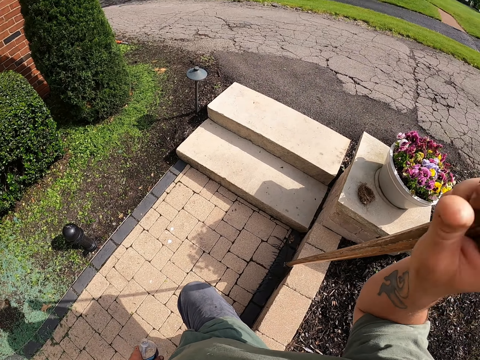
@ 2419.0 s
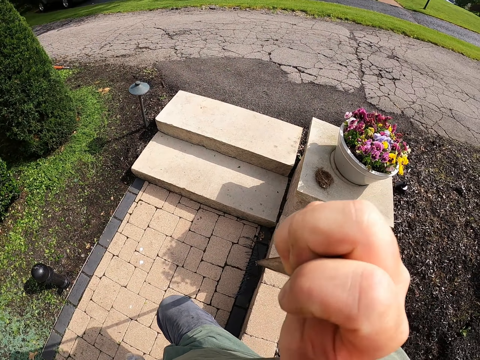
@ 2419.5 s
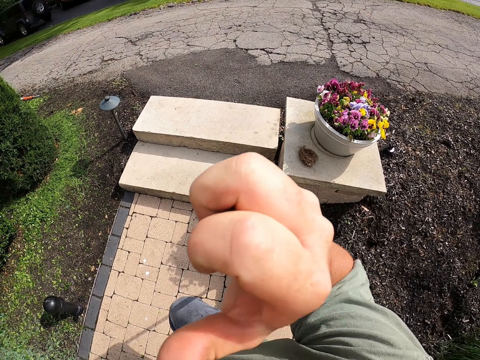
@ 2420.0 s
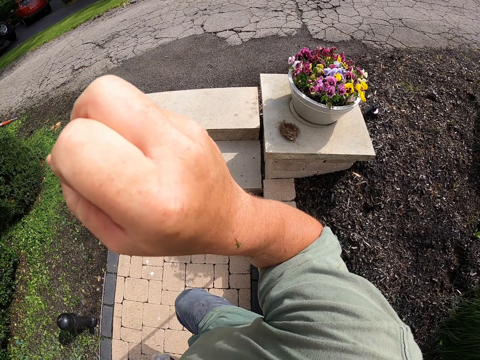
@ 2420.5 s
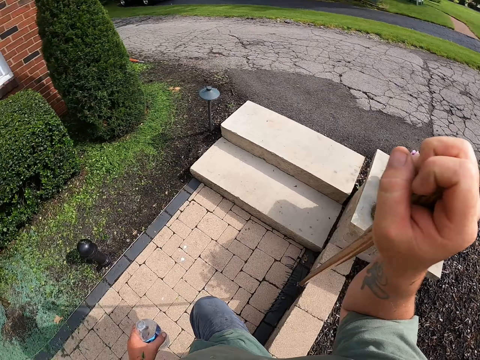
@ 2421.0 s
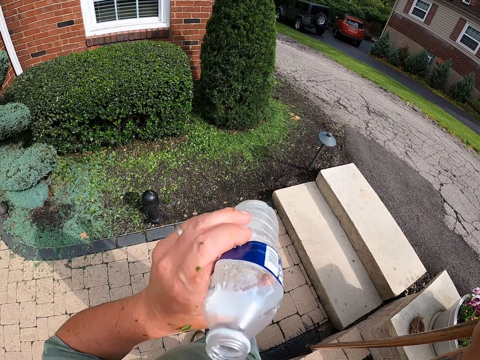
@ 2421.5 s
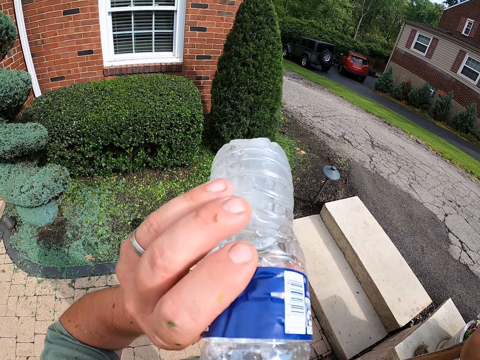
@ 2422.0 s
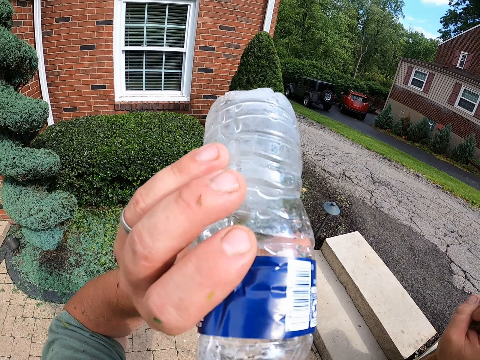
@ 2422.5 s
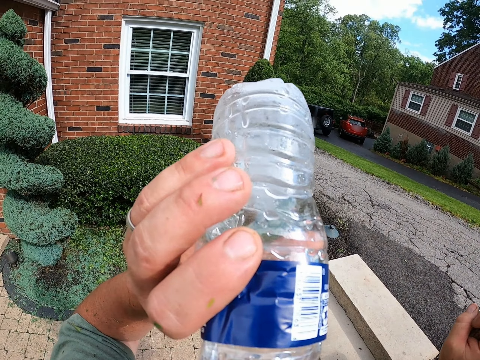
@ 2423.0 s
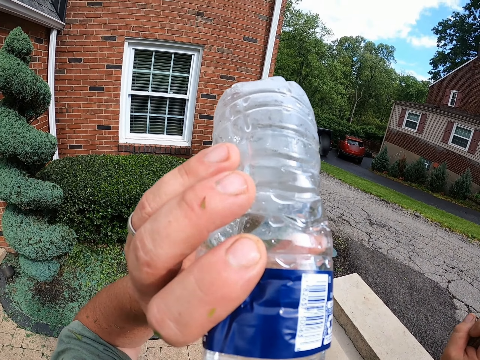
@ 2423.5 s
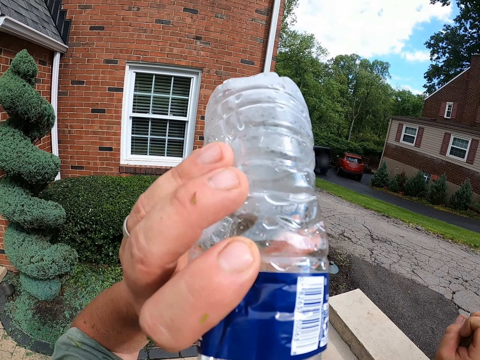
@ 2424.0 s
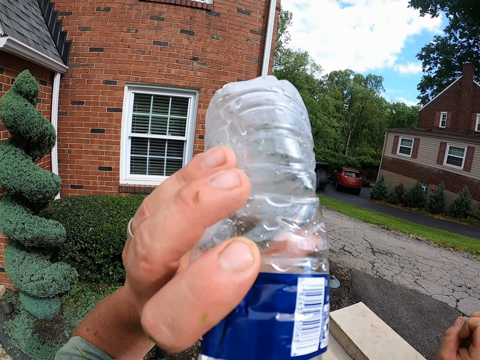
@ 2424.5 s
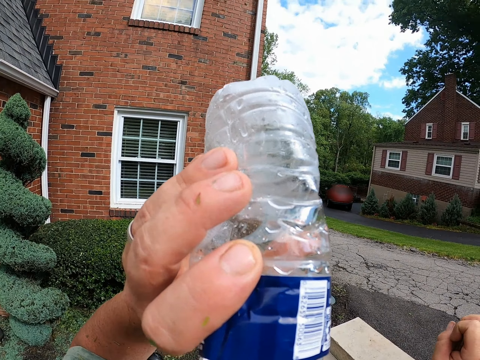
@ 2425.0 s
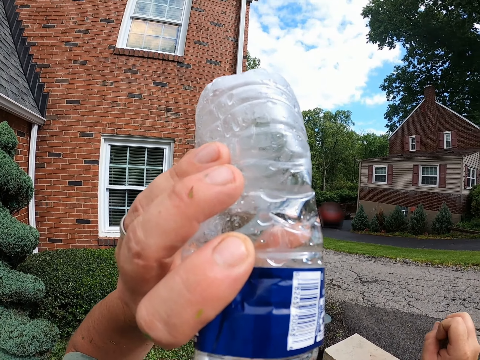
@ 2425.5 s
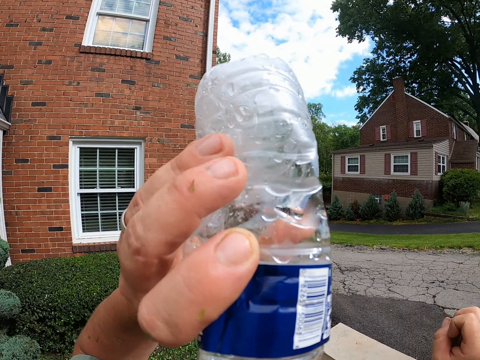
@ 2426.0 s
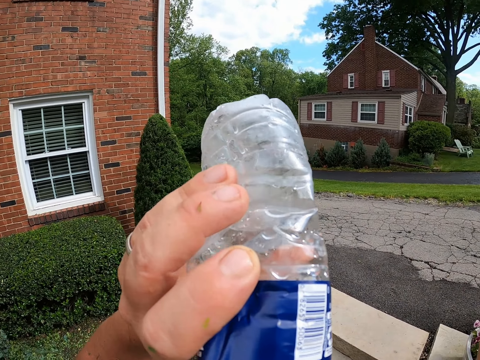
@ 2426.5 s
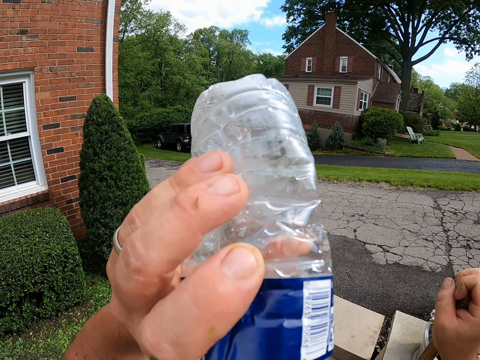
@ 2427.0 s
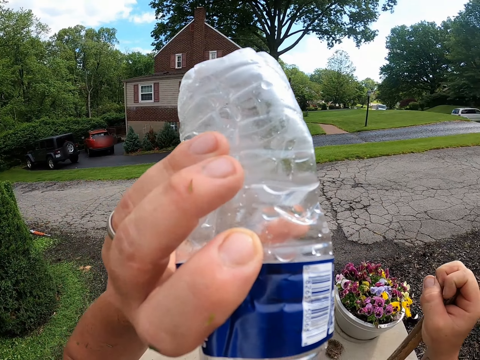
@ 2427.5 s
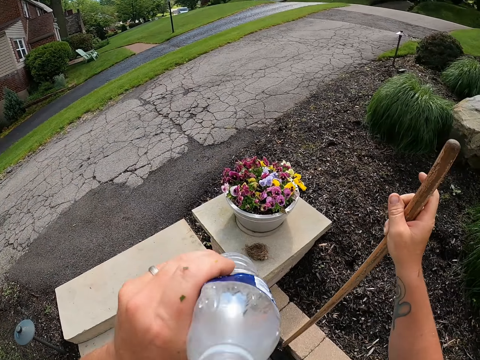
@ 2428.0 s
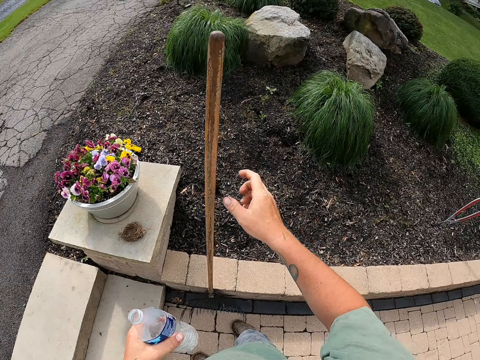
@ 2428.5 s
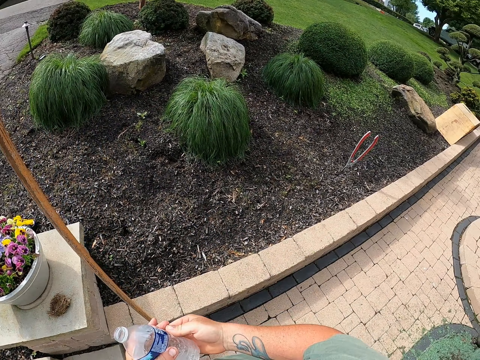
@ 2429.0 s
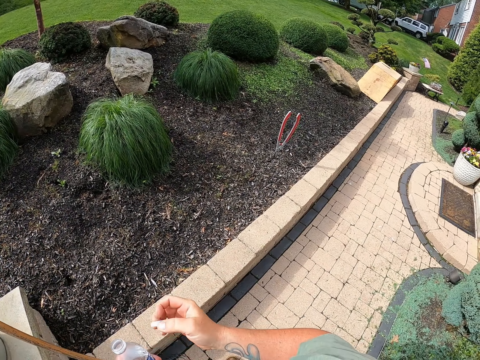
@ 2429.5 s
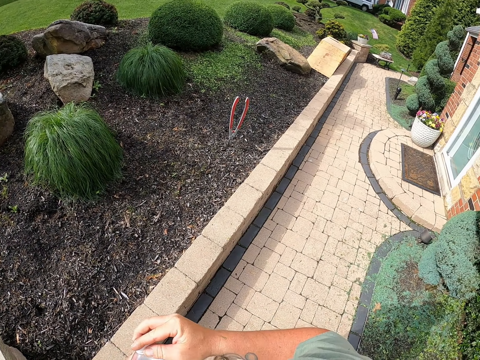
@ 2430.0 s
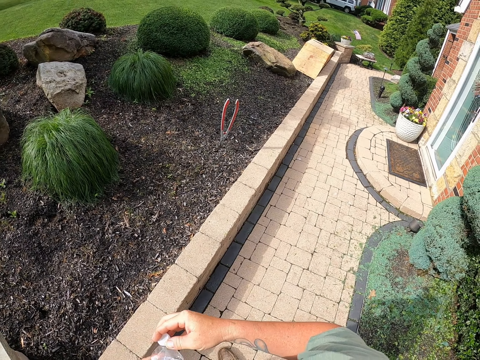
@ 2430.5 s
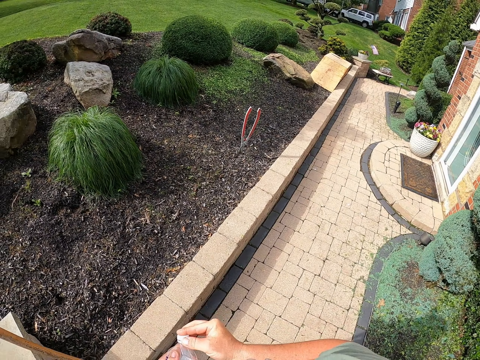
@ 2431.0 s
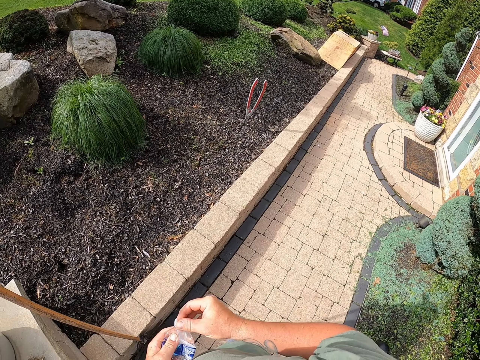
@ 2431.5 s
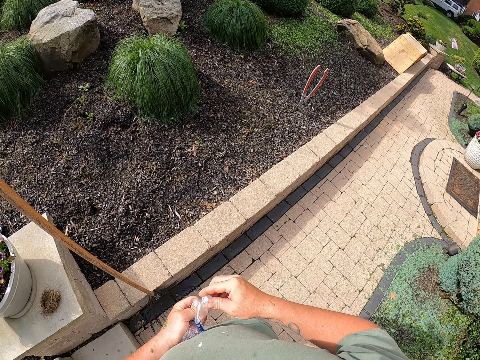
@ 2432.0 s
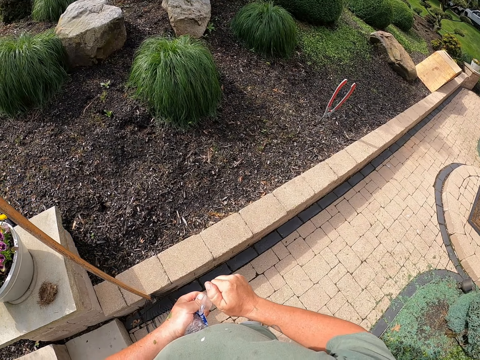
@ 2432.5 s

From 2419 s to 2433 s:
The camera wearer drinks water. They move the bottle away from the mouth, take the bottle cap and close the bottle.

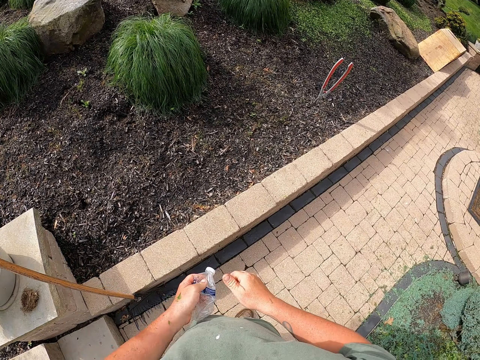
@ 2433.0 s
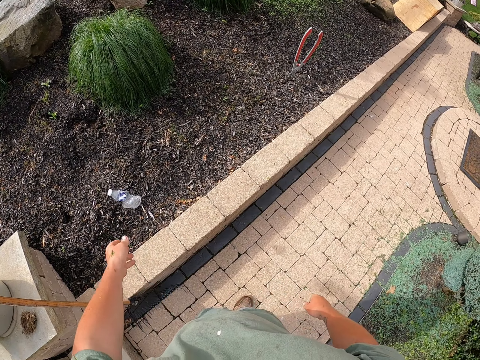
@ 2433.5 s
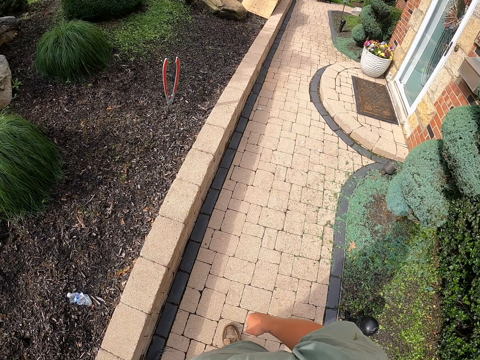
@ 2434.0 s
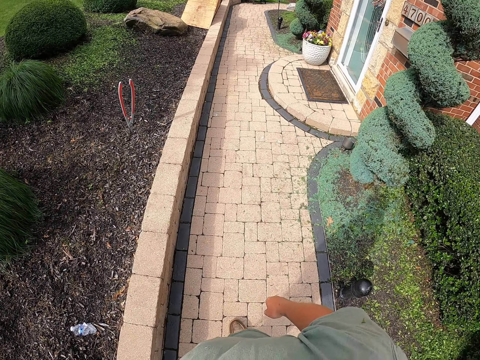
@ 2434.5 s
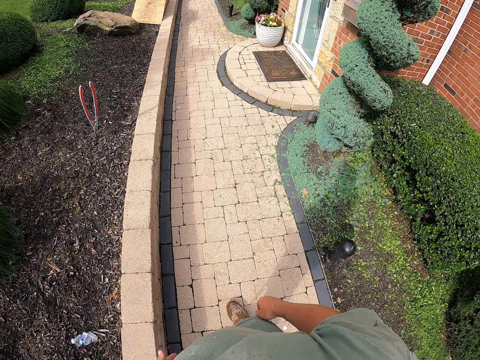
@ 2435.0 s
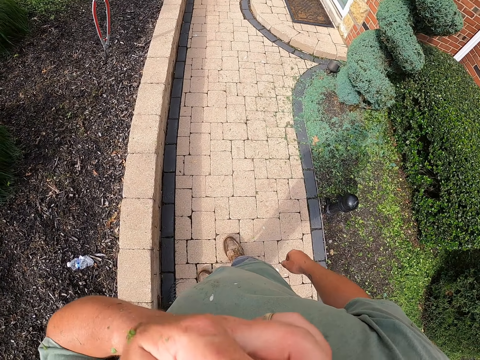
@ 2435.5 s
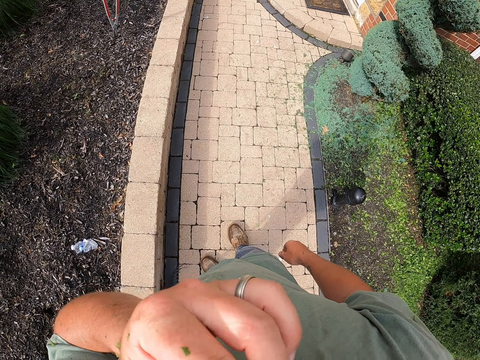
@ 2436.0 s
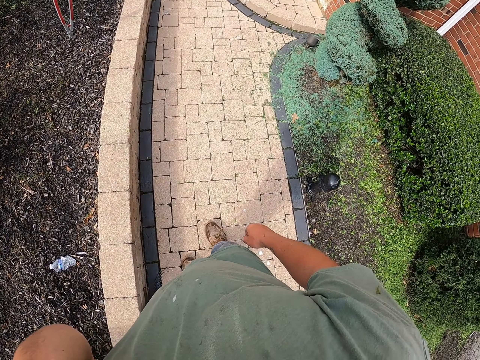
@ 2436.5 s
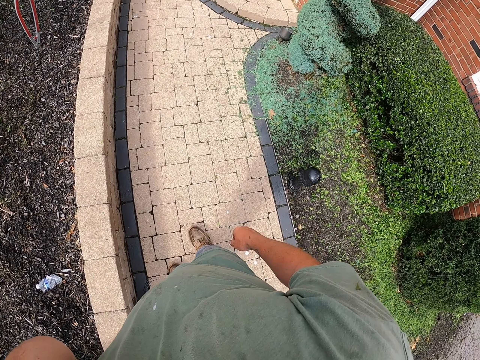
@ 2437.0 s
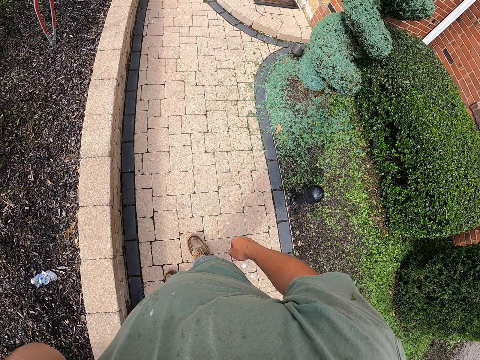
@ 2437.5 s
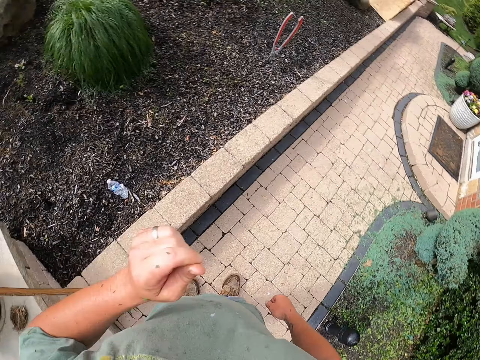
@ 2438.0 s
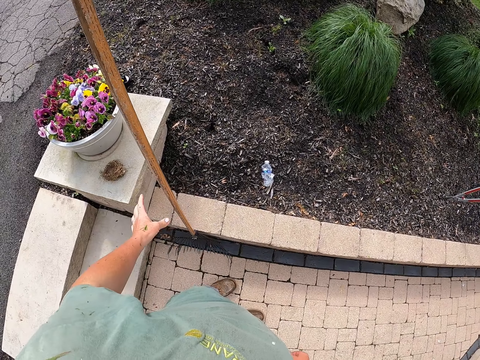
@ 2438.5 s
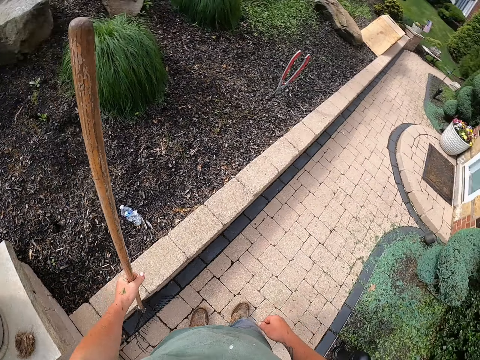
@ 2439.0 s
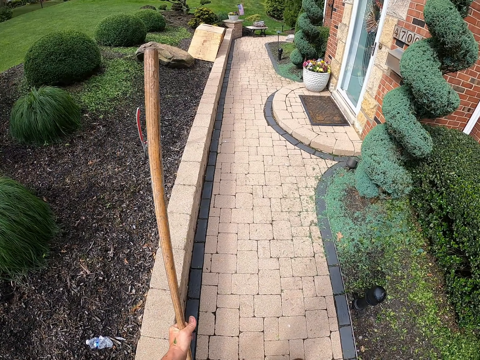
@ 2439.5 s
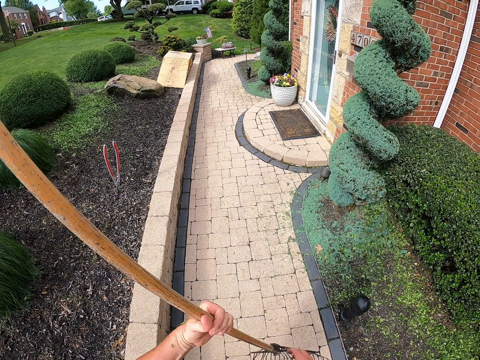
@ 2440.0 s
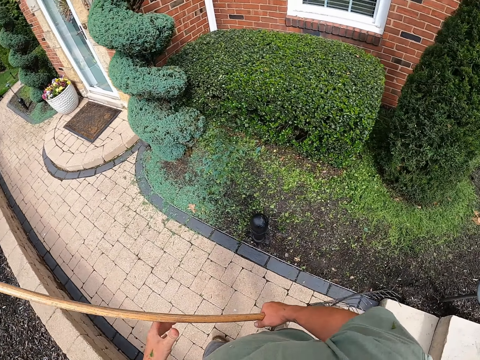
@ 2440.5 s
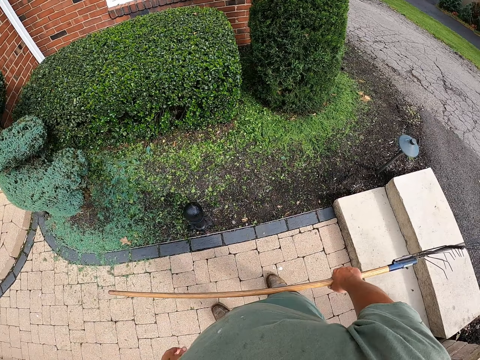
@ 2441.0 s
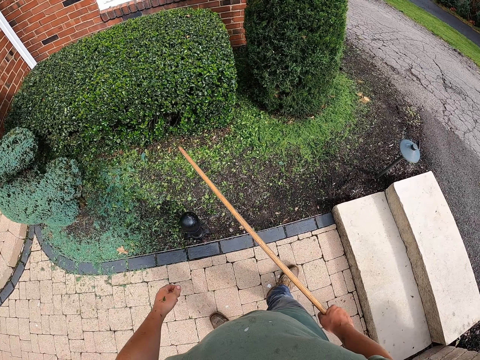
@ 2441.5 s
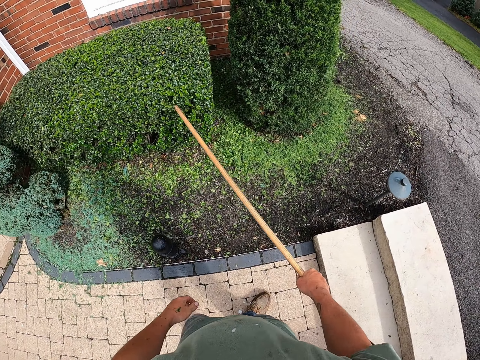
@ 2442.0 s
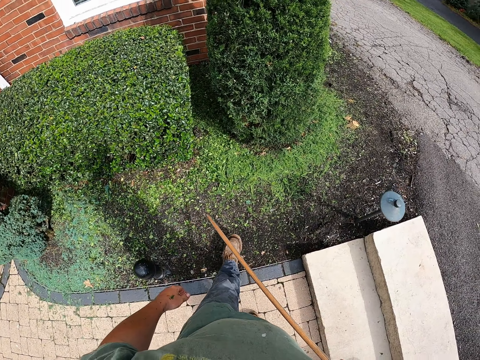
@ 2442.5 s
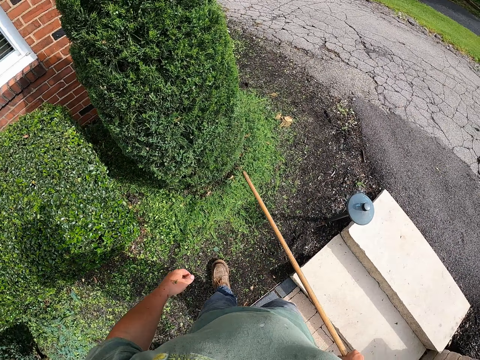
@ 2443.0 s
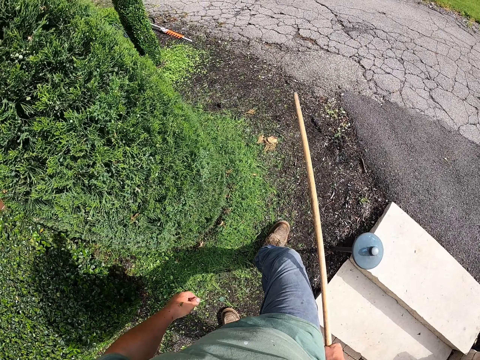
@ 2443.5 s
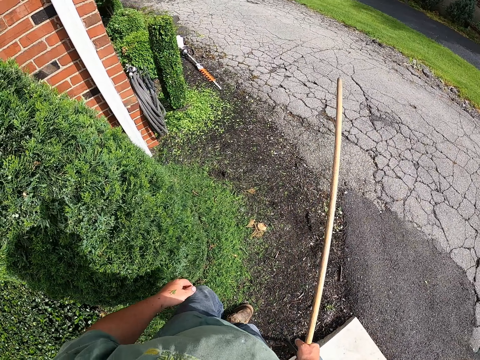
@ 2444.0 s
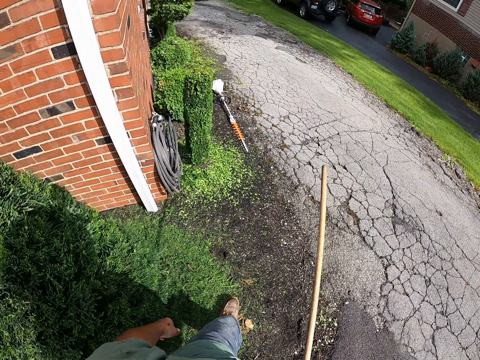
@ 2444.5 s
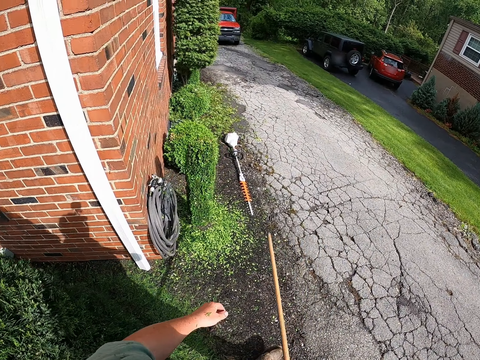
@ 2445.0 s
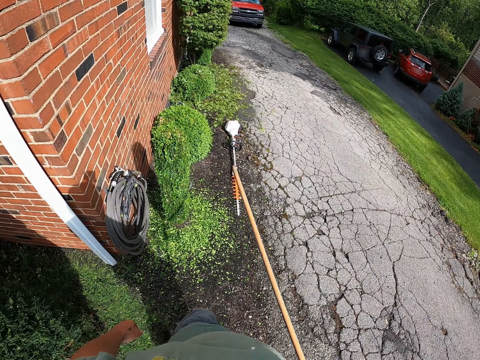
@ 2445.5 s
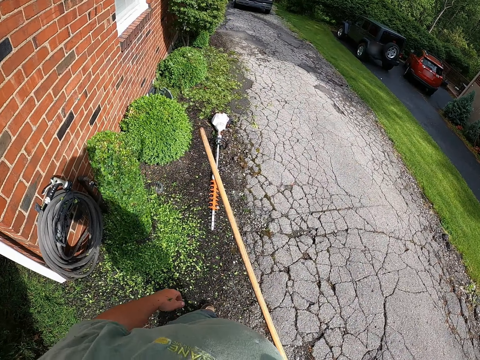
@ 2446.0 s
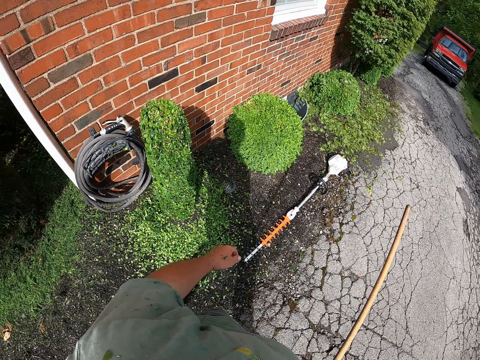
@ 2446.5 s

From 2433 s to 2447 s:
The camera wearer drops the bottle. They touch the face. They stand. They take a rake. They hold the rake with the other hand. They turn around. They touch a flower with the rake. They walk. They move around.
